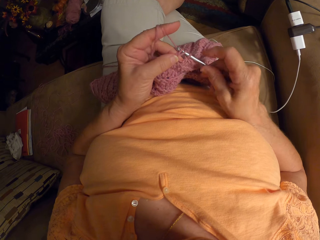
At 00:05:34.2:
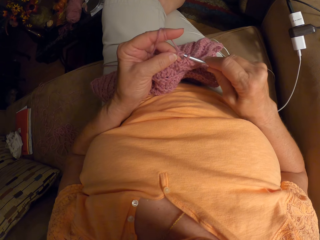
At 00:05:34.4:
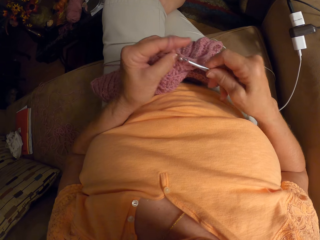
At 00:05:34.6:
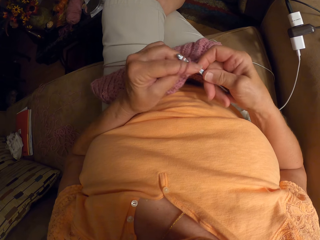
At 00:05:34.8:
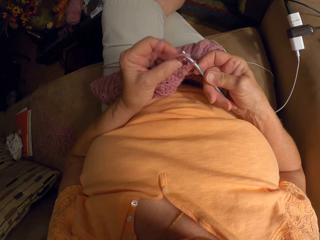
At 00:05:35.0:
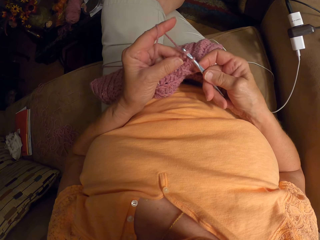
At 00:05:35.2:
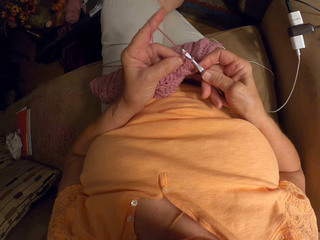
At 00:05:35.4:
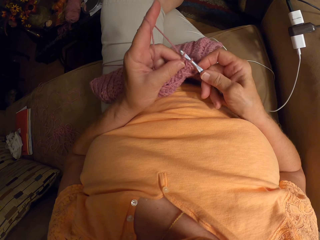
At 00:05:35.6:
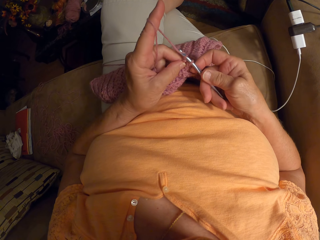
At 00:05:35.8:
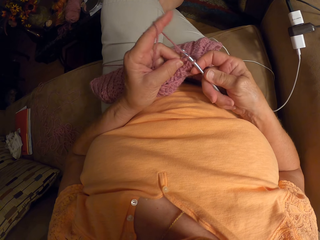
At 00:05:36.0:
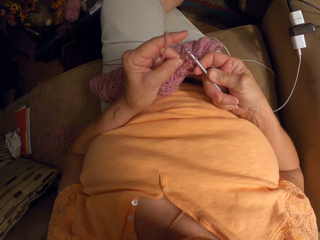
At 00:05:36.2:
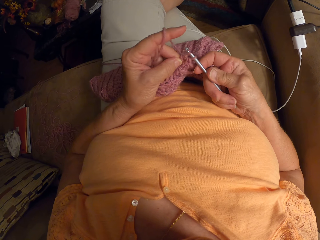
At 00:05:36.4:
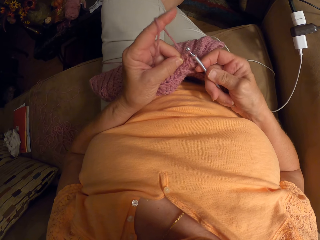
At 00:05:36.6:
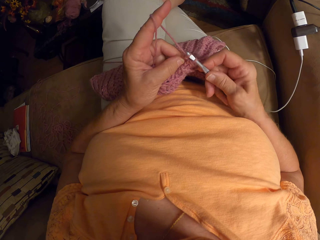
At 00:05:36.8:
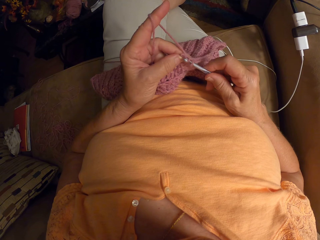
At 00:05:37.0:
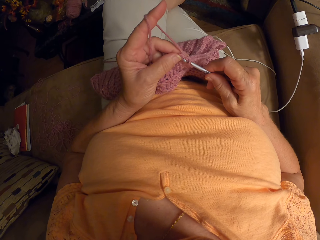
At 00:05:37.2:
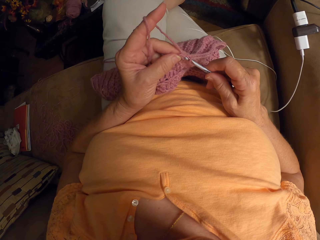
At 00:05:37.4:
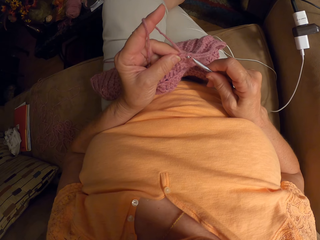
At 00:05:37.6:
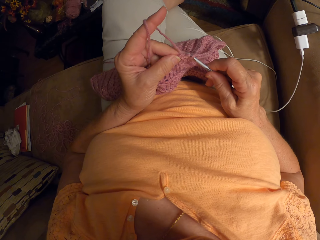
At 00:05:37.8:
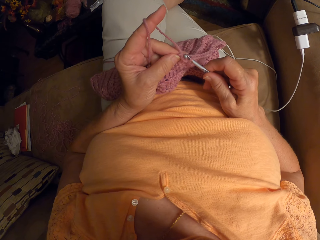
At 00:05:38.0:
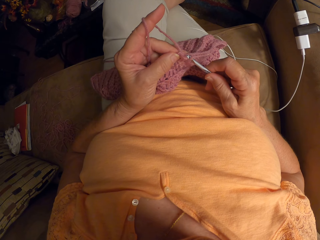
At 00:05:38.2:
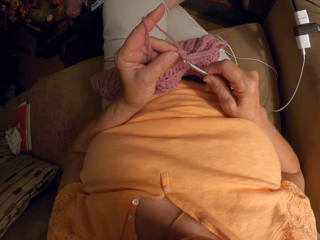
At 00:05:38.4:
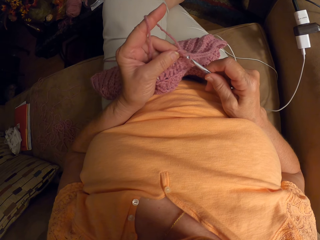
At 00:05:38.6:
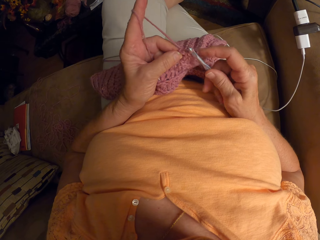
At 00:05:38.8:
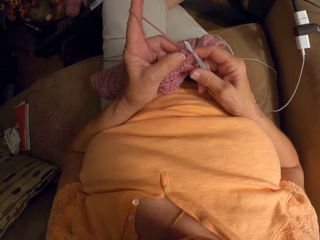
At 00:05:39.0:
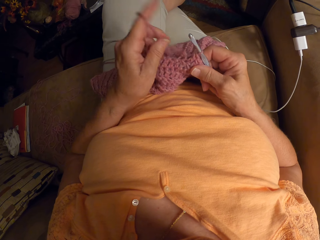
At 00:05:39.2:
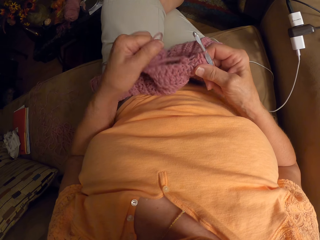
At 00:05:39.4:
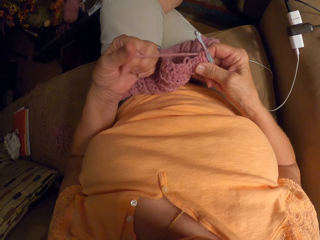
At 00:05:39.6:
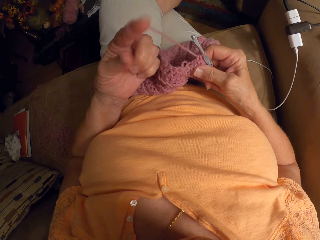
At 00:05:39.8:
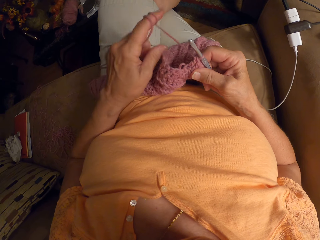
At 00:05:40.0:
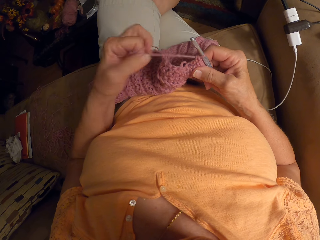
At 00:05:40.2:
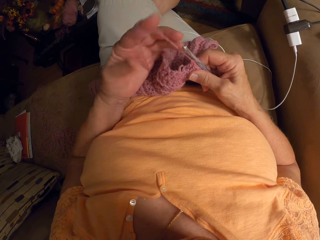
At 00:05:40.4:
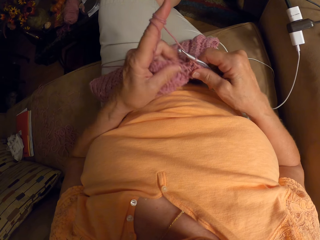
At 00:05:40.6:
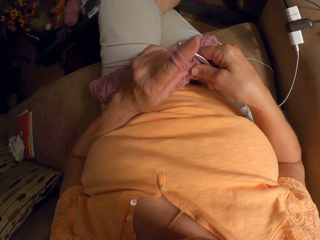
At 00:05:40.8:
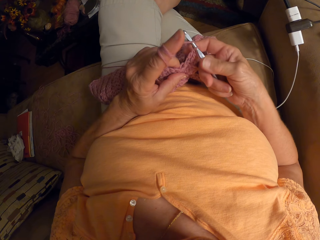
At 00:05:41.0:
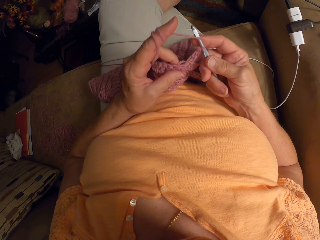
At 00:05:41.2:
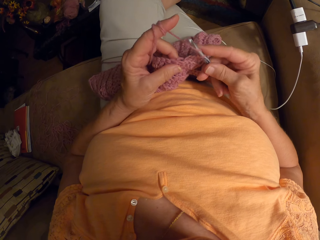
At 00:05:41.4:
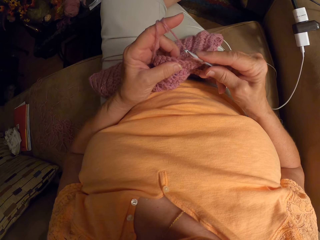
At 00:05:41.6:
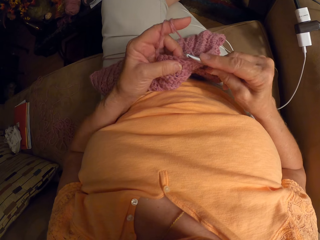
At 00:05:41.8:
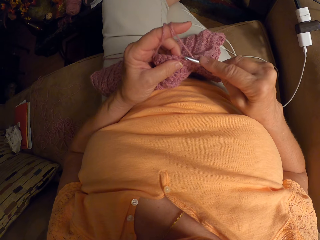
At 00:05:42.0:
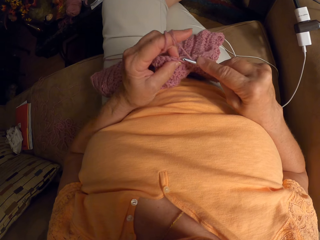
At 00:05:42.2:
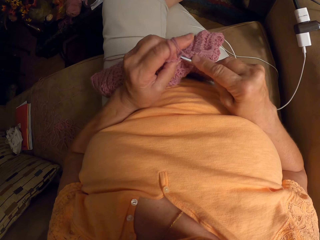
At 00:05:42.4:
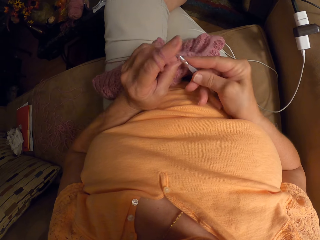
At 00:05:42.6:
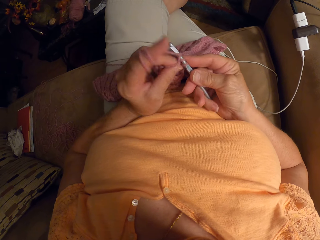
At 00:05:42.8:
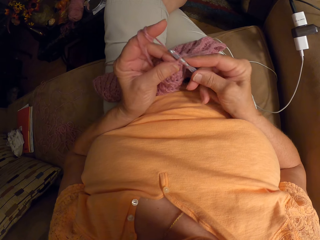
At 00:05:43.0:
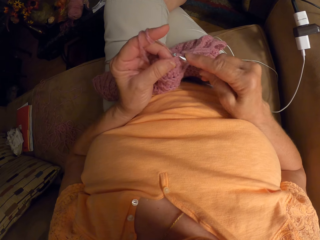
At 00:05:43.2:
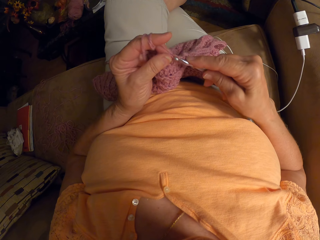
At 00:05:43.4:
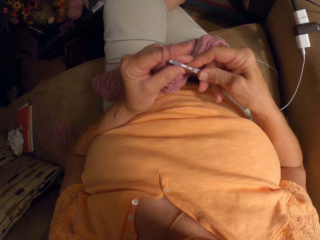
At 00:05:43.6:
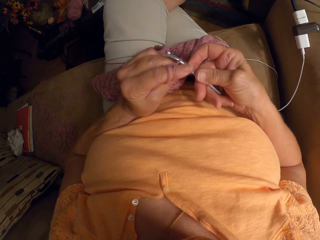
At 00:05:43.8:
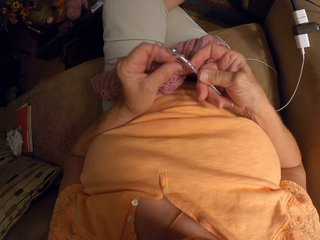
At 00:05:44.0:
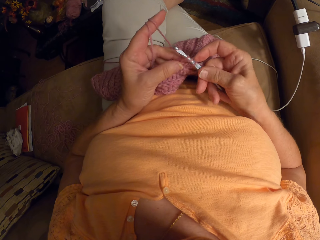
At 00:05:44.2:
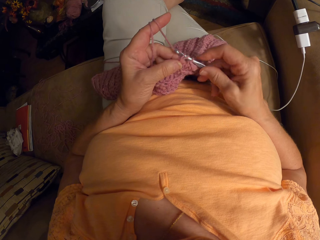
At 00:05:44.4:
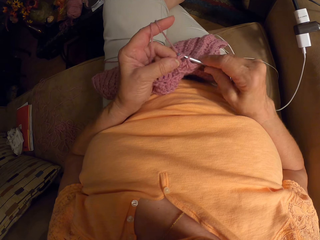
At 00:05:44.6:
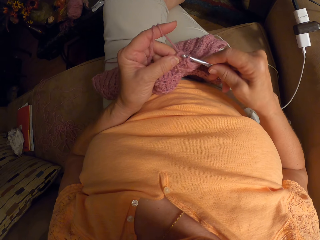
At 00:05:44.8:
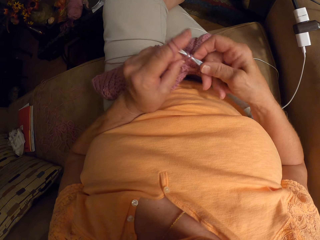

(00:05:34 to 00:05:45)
The camera wearer wraps the yarn around her left hand. She continues crocheting with the yarn.

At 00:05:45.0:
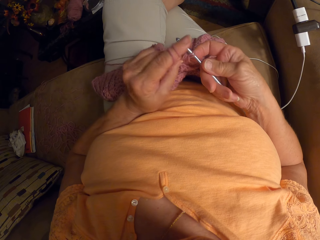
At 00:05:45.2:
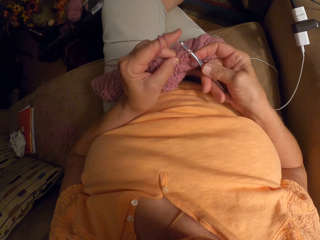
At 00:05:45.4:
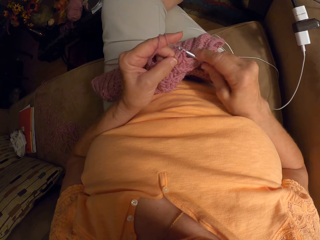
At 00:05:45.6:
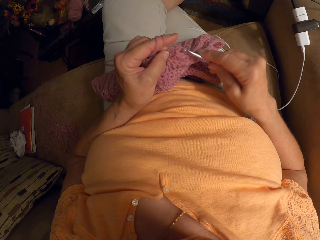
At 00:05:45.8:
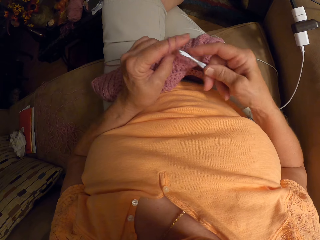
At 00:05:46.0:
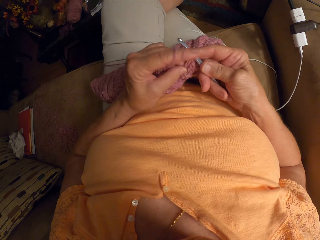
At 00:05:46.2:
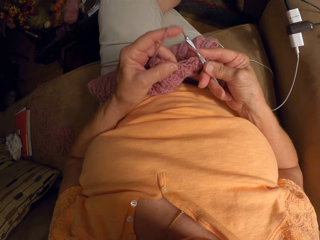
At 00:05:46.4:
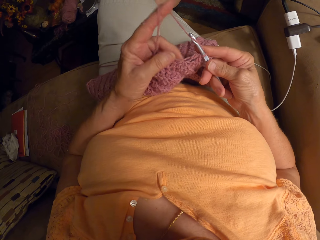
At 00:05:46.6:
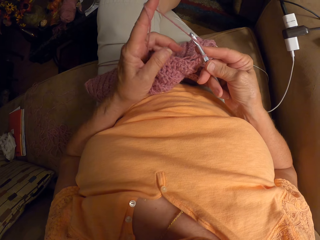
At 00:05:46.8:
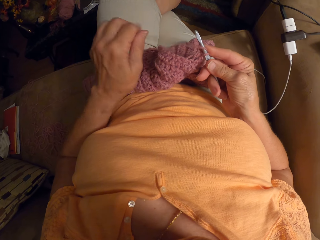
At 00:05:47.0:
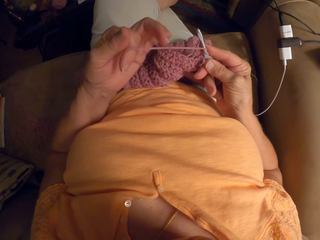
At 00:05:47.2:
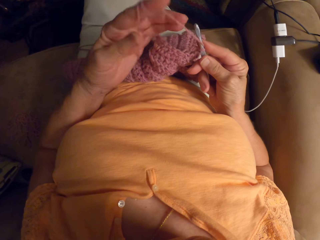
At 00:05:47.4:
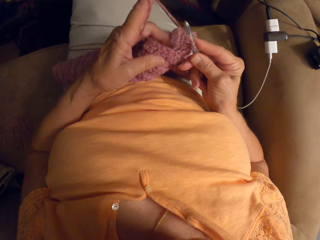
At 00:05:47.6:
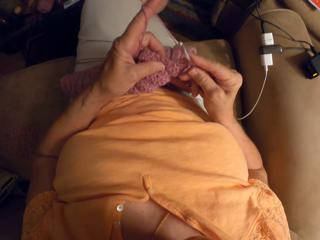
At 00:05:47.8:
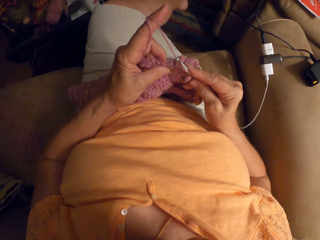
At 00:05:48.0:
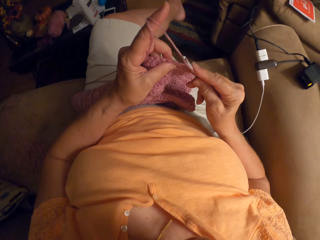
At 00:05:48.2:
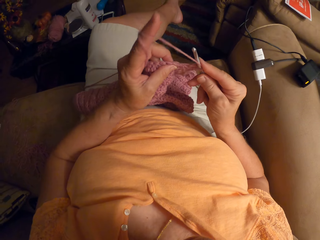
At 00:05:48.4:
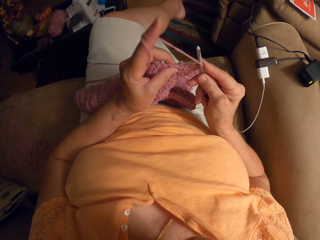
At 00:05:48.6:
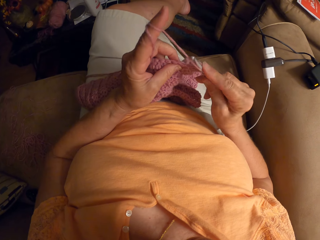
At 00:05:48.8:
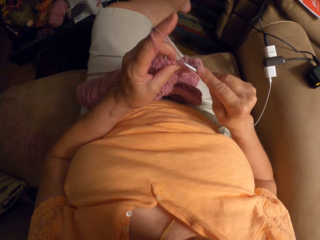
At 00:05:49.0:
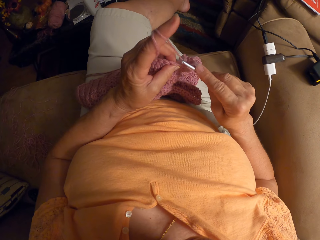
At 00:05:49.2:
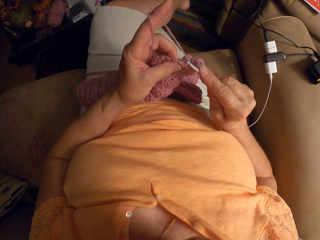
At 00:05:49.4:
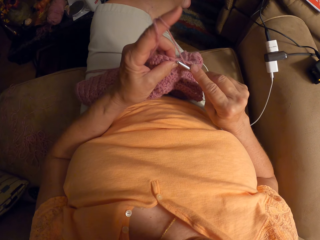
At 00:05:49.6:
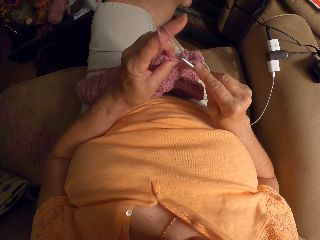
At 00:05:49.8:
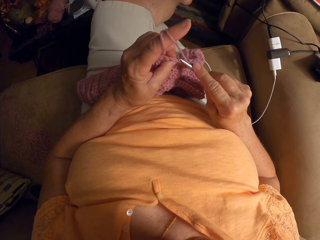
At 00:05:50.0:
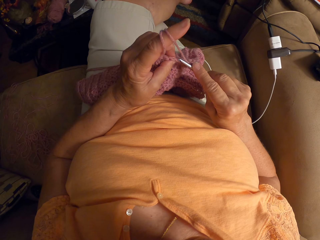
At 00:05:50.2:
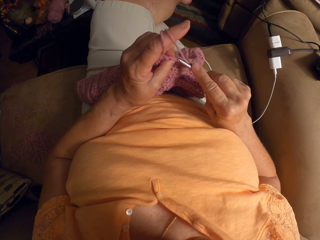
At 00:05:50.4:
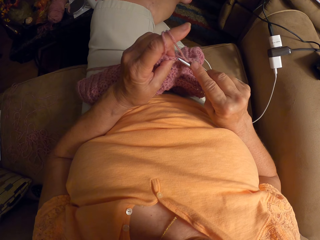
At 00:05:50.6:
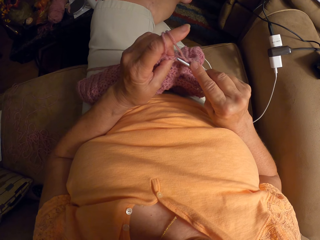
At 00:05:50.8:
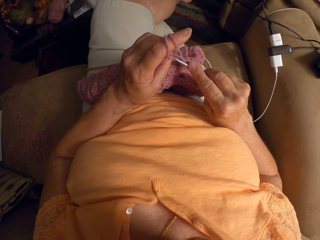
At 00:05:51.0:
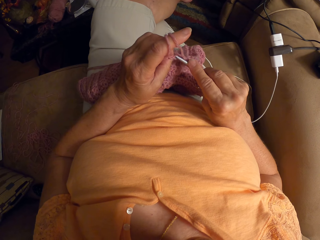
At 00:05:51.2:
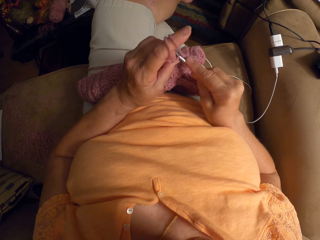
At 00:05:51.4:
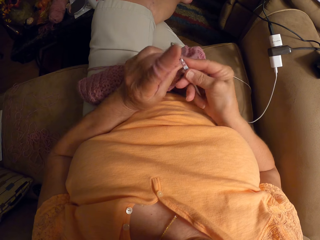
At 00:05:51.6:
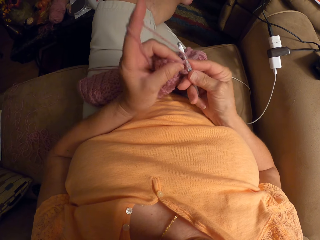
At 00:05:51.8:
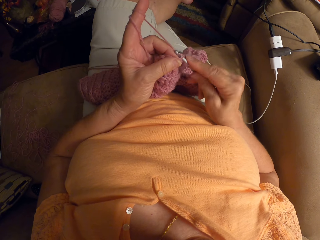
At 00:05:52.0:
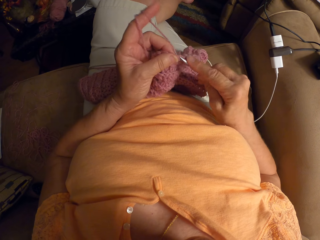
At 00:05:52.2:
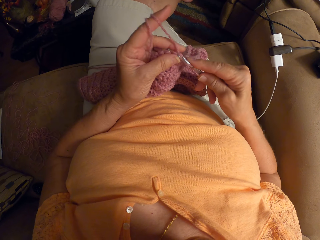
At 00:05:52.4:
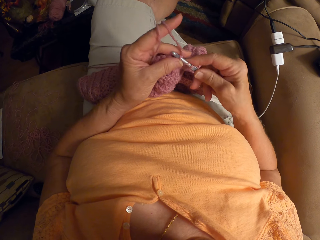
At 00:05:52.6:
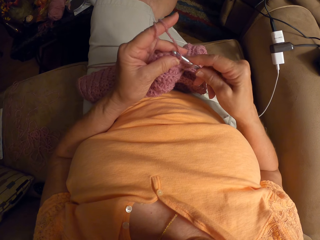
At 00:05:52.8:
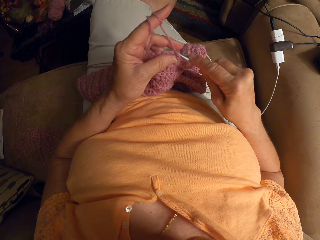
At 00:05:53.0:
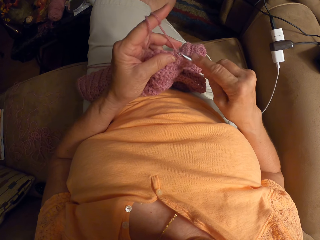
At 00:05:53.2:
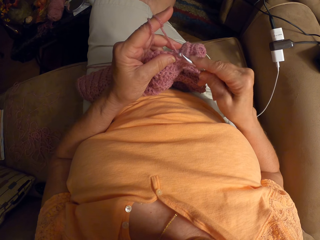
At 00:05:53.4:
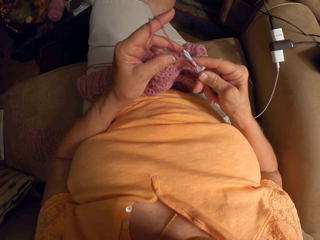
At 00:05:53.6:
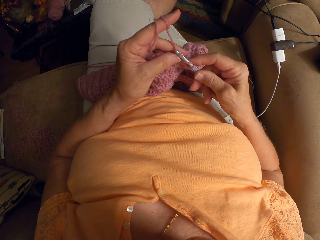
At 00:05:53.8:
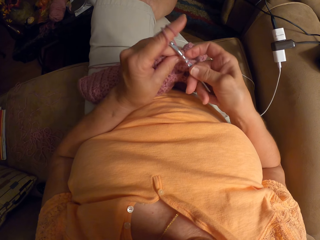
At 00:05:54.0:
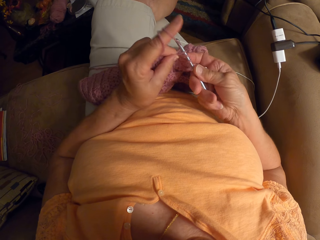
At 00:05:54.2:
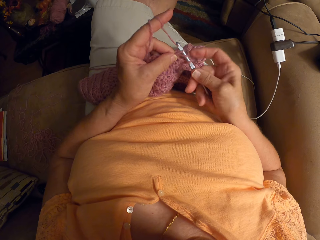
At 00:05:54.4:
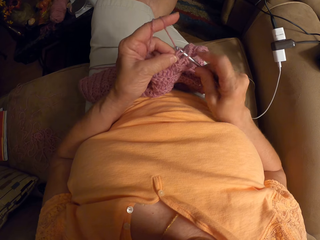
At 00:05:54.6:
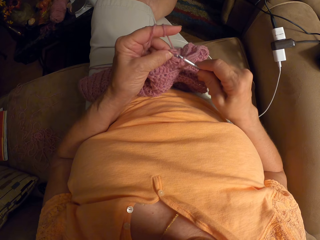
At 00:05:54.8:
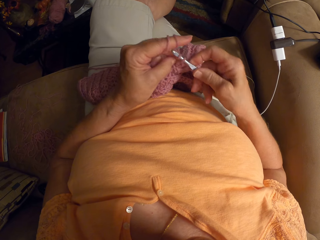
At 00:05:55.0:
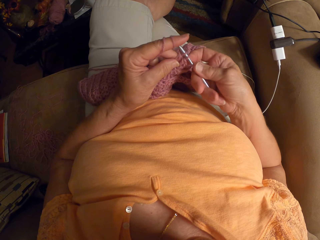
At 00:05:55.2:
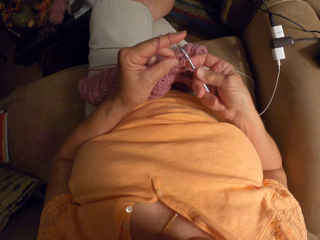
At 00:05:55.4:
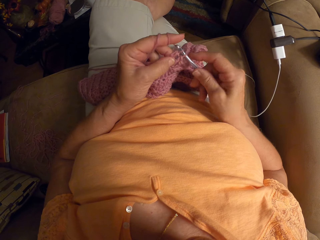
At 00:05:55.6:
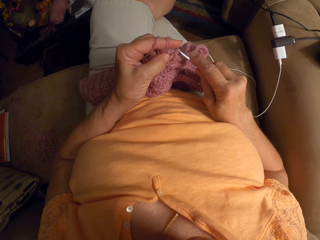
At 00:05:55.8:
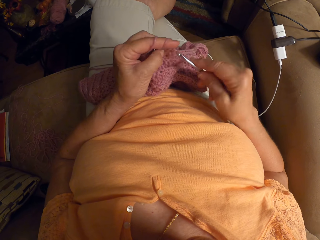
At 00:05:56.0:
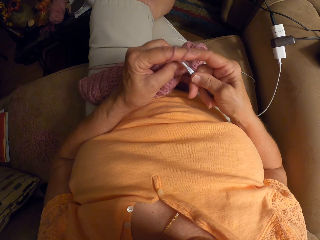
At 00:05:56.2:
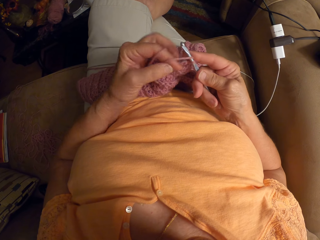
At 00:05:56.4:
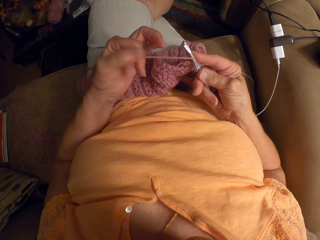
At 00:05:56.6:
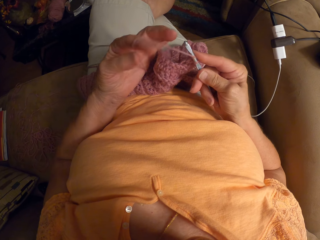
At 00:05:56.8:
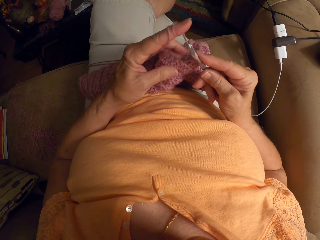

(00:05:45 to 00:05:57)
The camera wearer wraps the yarn around her left hand. She continues crocheting with the yarn. She rolls the thread on her index finger.
